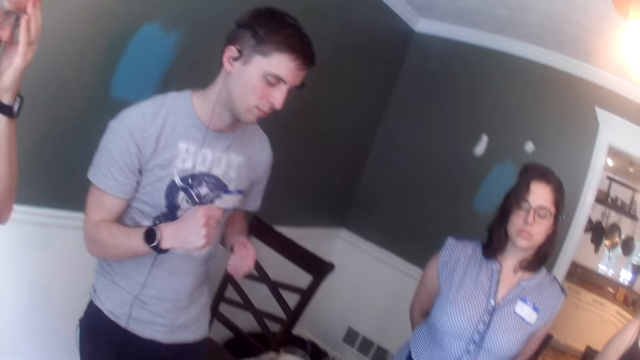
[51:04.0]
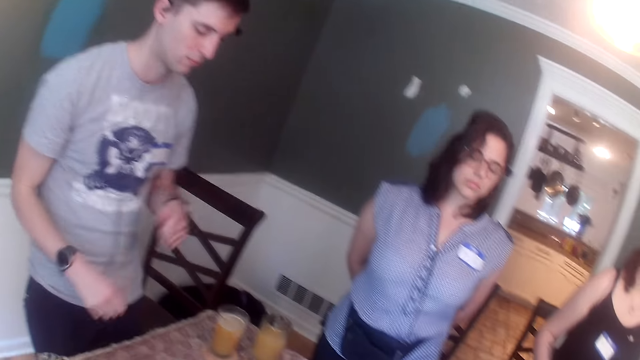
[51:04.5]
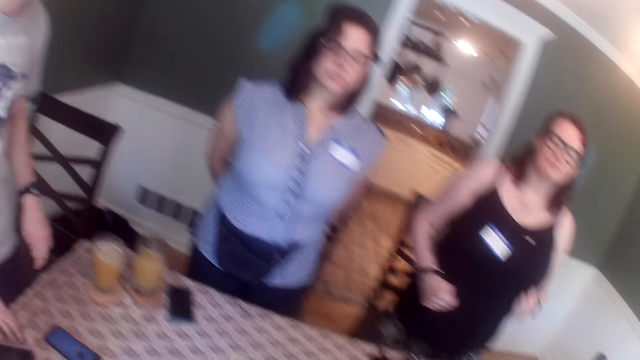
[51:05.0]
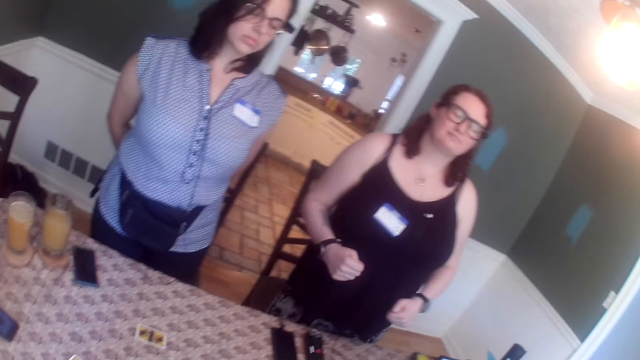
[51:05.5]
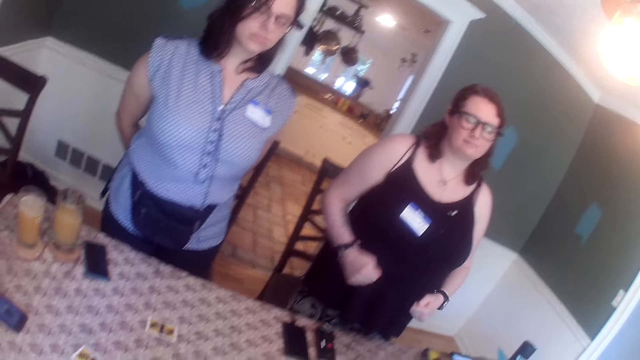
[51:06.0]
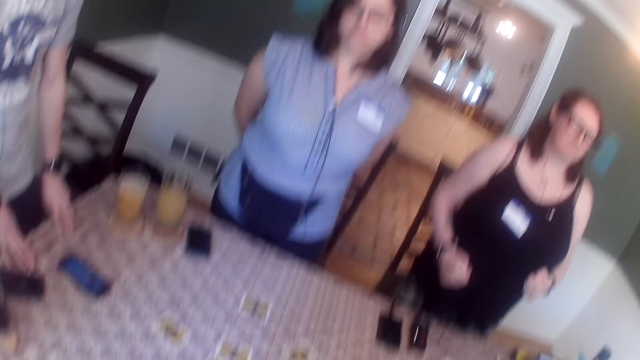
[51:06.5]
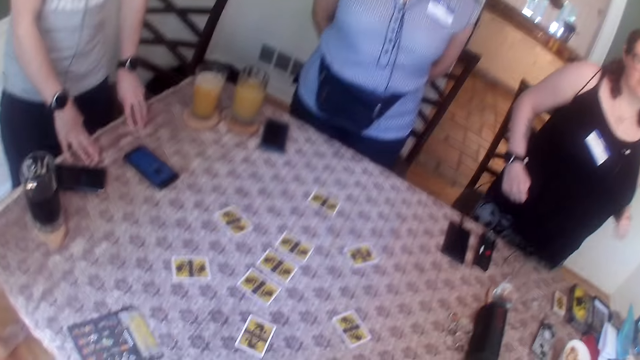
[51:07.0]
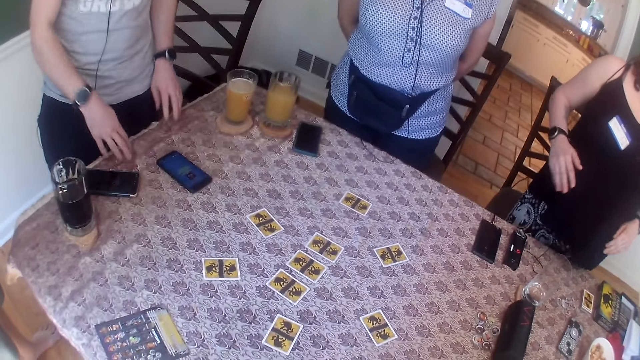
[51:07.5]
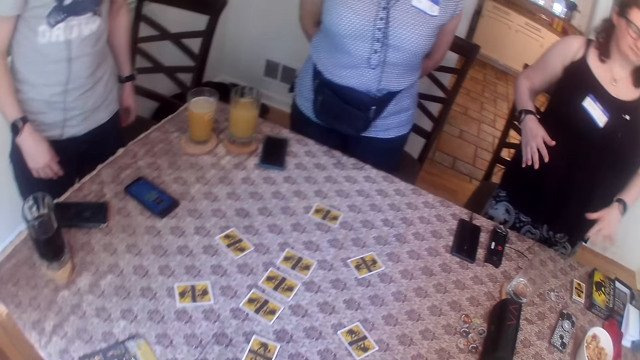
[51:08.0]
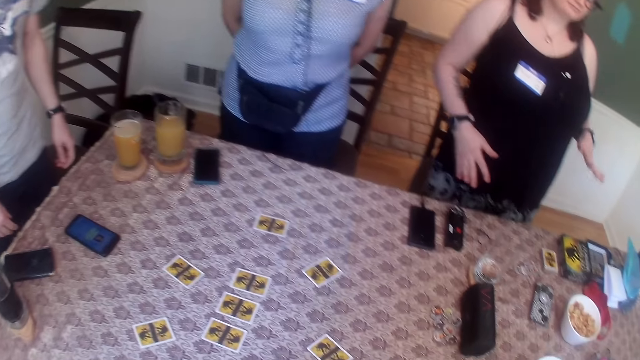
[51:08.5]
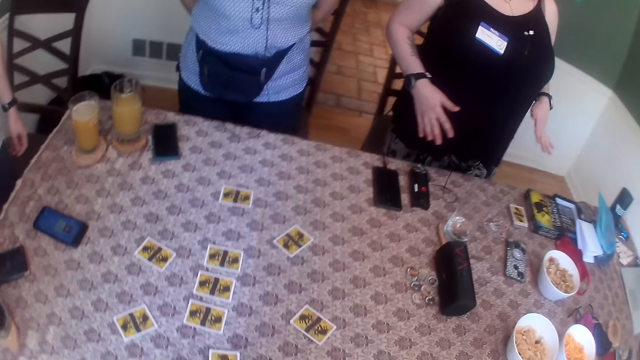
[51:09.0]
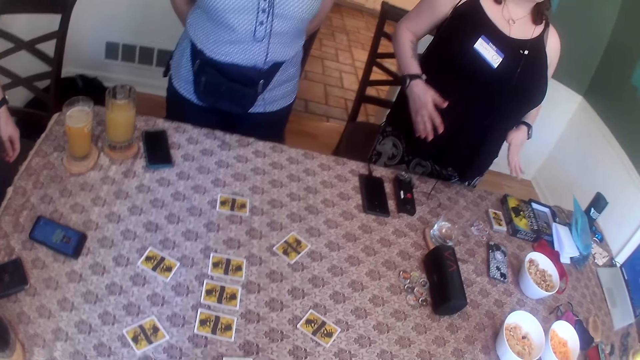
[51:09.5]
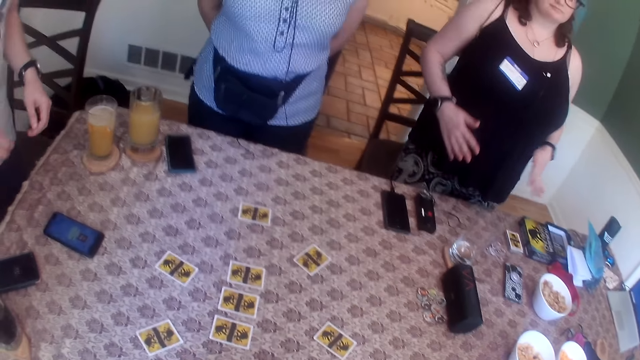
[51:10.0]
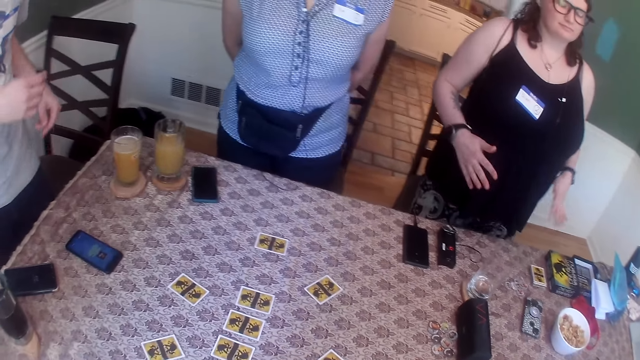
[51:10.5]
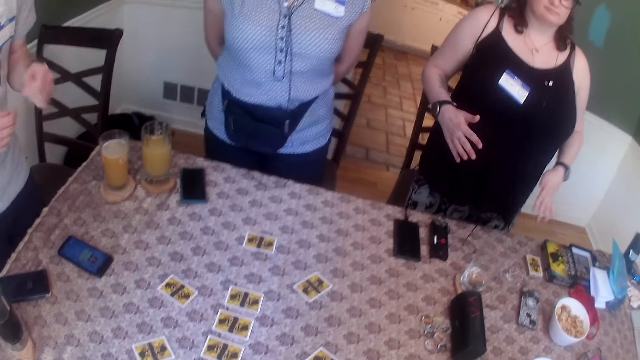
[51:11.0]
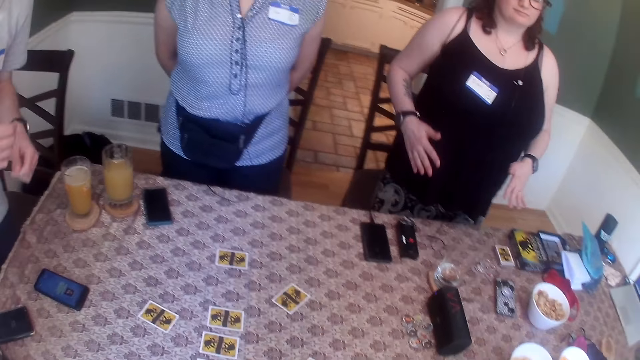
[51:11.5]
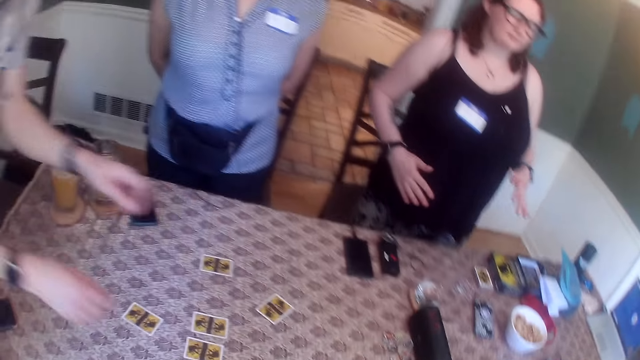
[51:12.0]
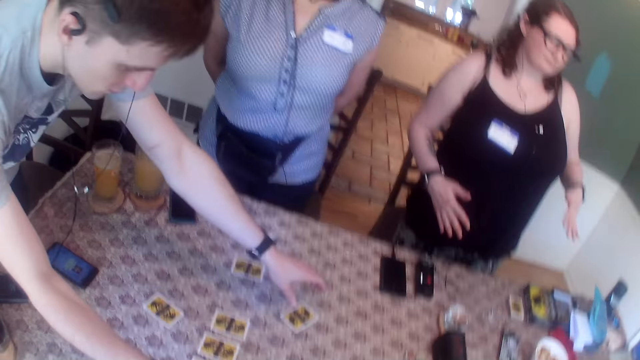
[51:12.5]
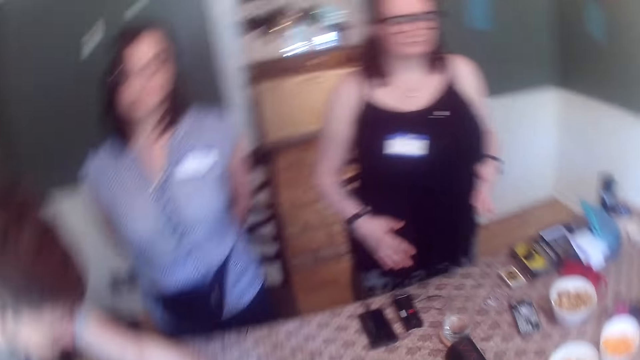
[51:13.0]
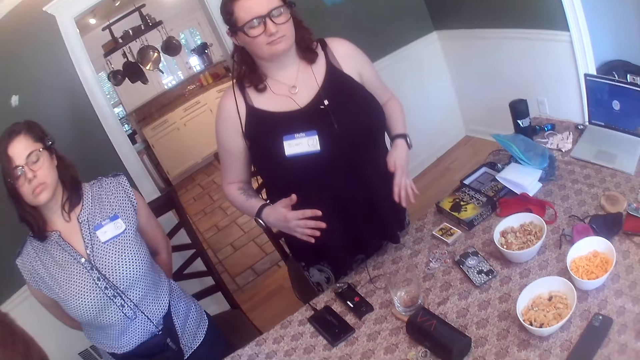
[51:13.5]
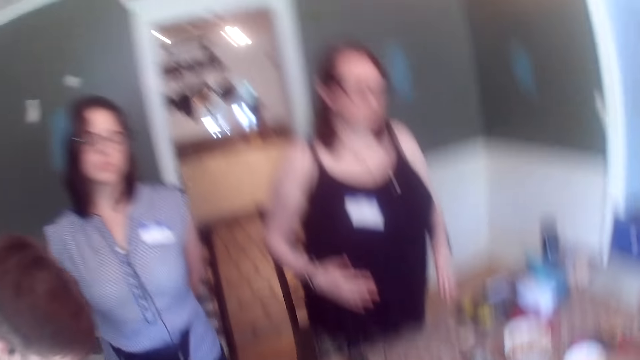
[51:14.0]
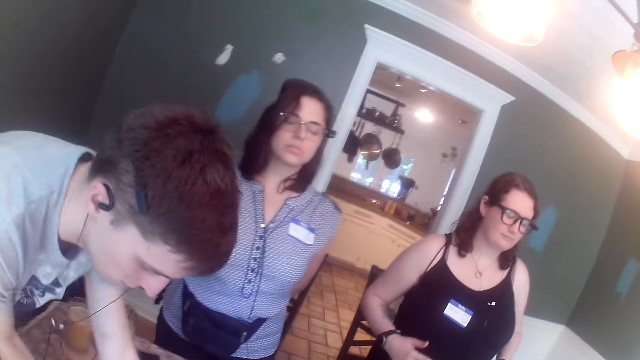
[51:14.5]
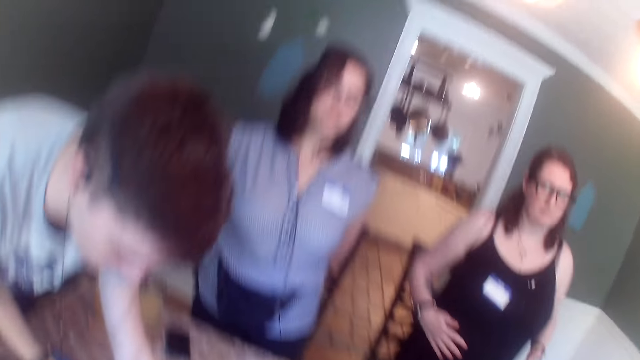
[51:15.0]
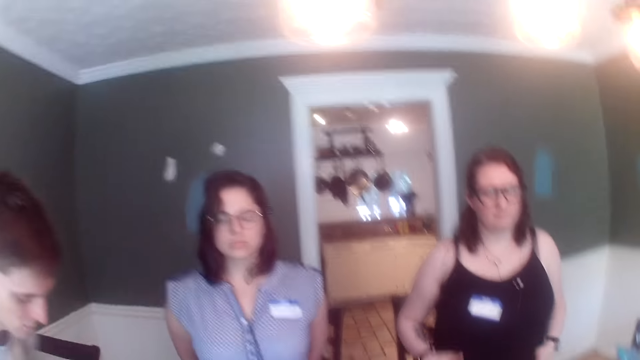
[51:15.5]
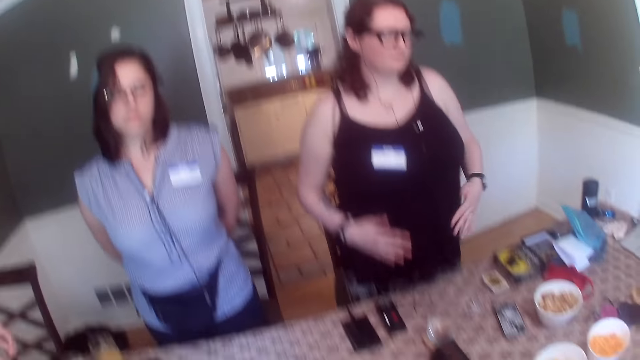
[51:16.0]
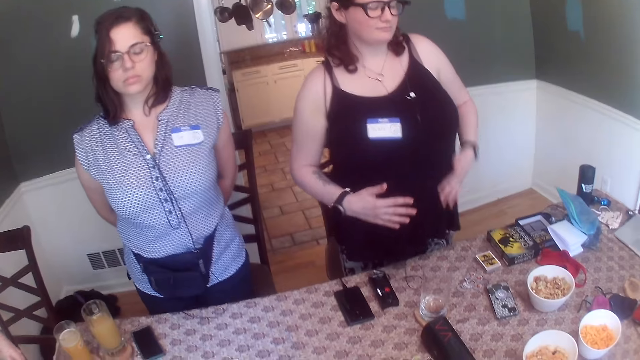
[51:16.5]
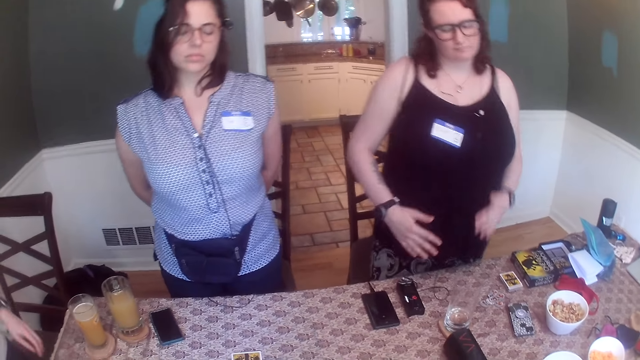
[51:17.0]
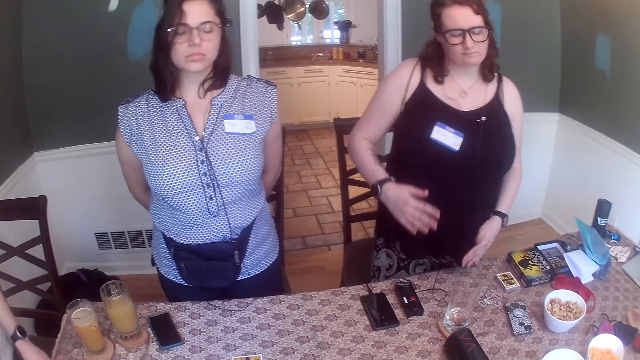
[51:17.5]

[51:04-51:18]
A man dances. A woman dances. The man dances. The man picks a card with his left hand. The man puts his hands over the cards. The woman dances.

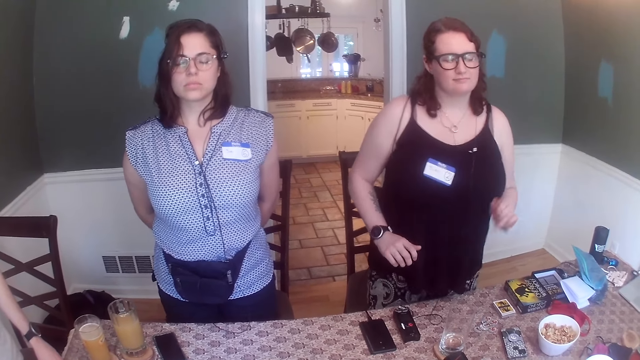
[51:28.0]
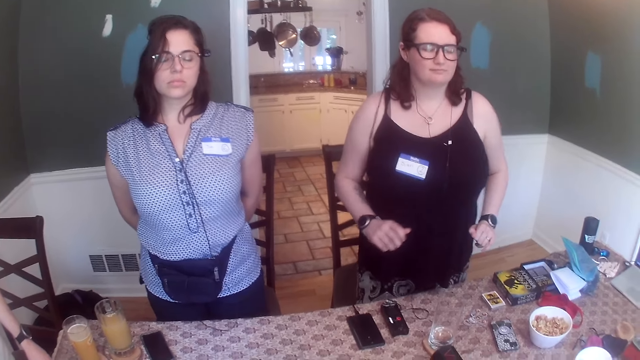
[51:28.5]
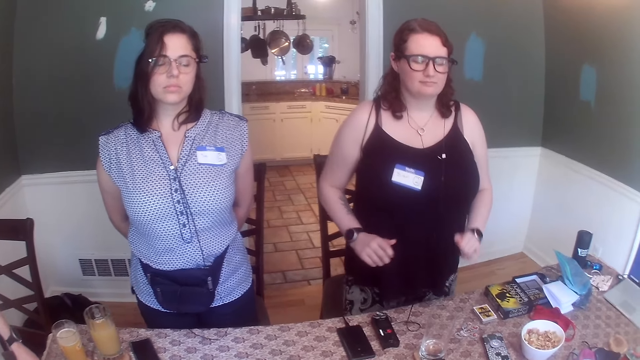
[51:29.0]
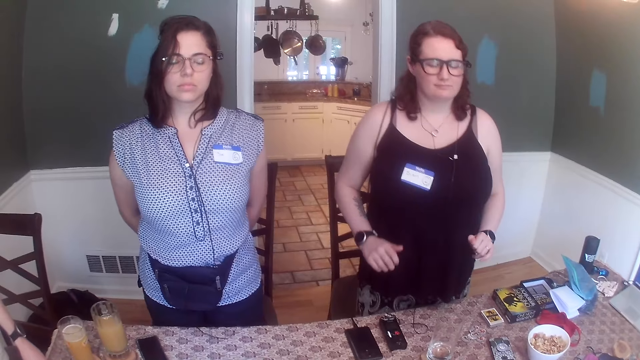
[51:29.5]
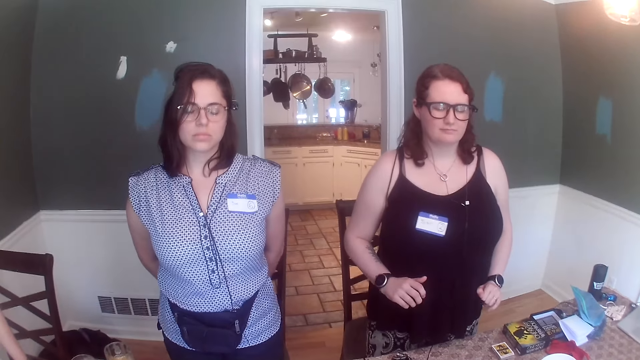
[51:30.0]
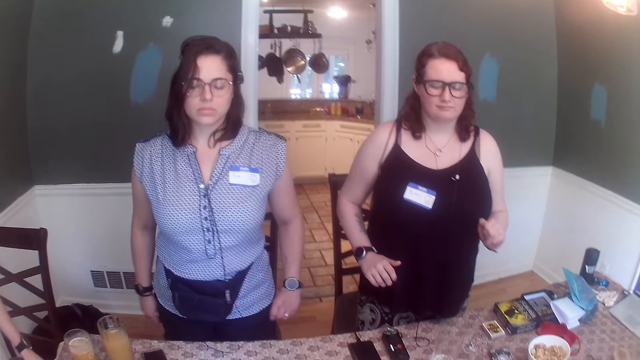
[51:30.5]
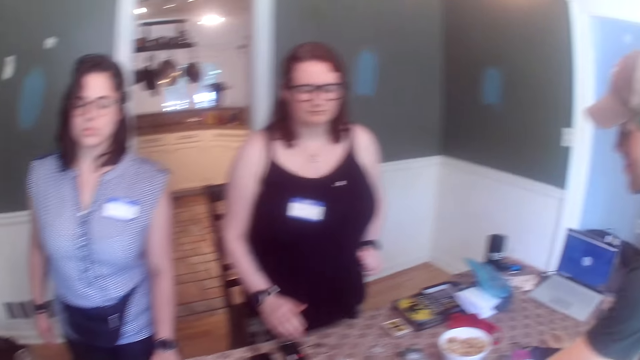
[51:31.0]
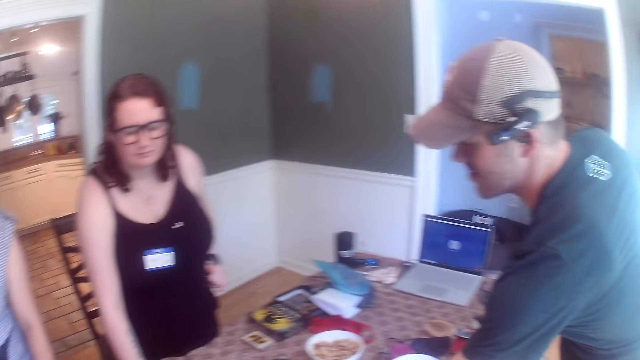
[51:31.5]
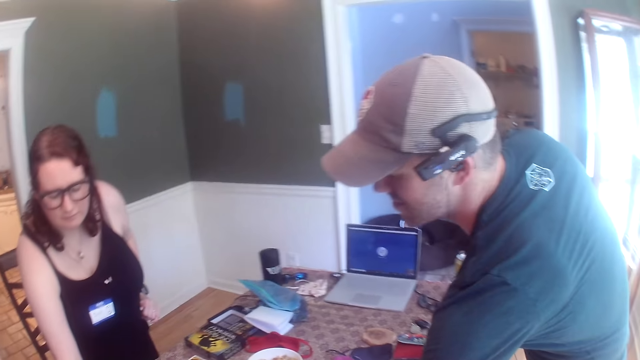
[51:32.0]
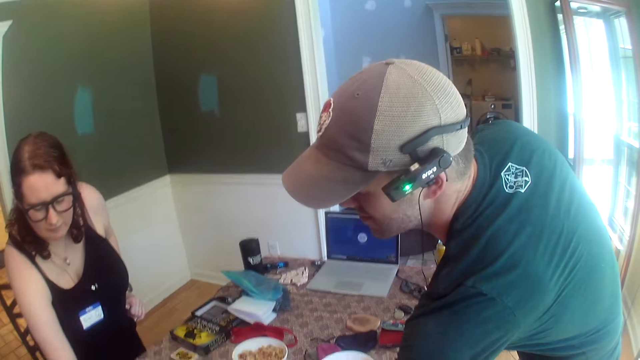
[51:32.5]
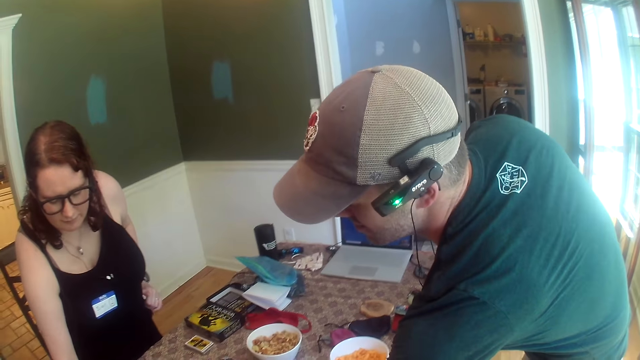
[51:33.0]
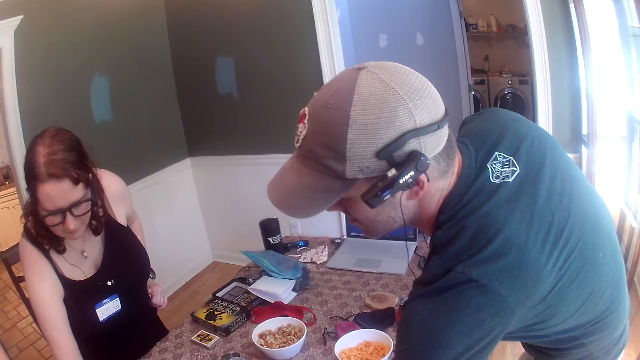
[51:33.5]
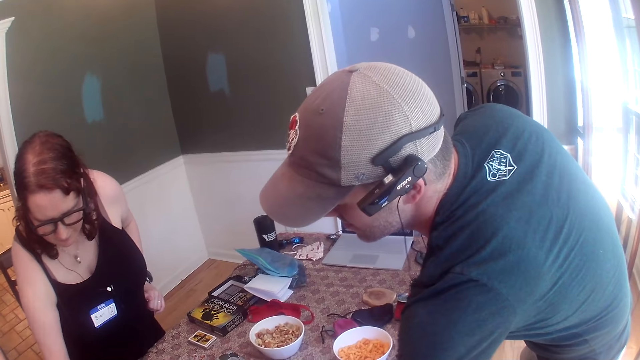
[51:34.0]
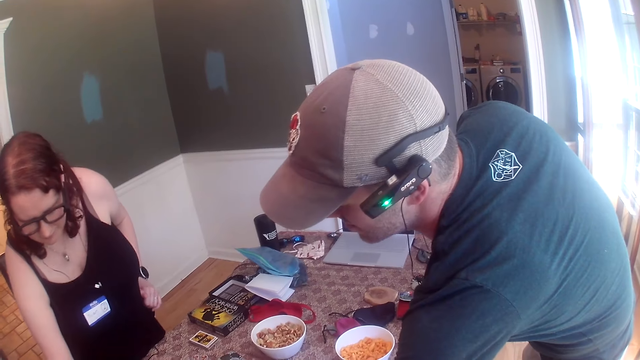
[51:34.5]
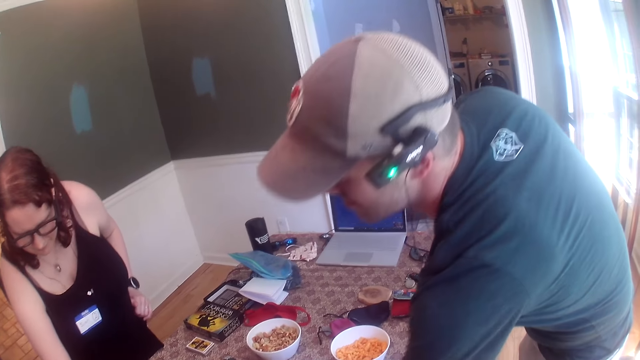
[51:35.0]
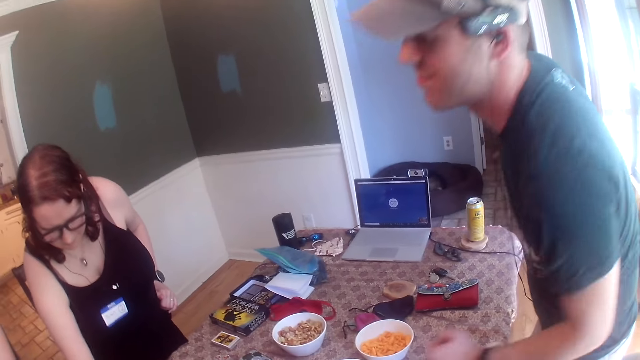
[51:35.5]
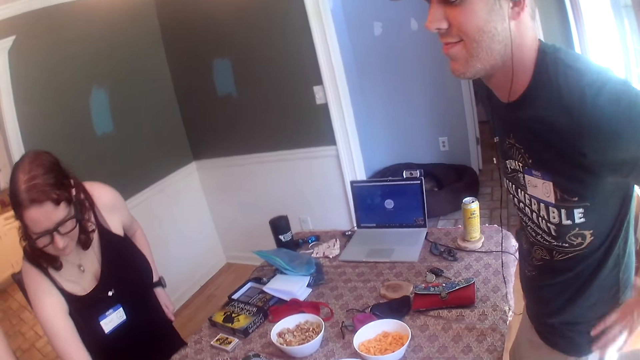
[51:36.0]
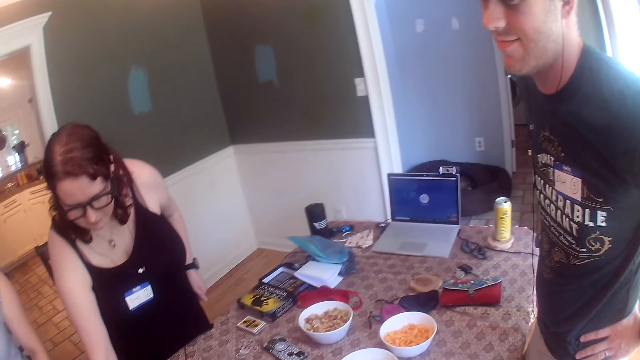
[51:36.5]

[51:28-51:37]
A man bends.
